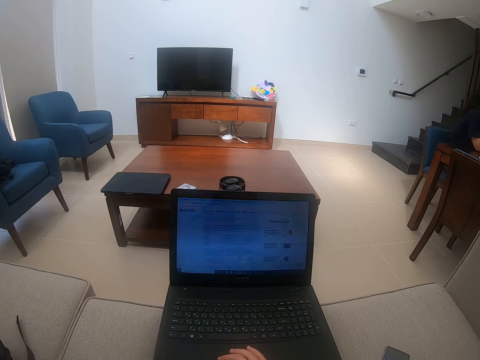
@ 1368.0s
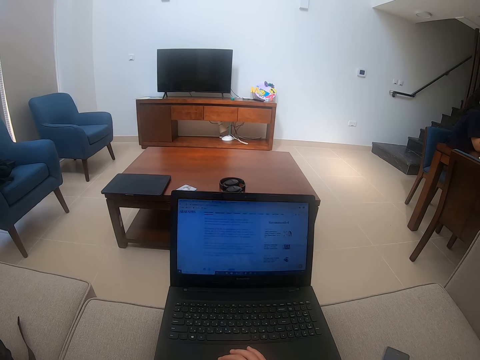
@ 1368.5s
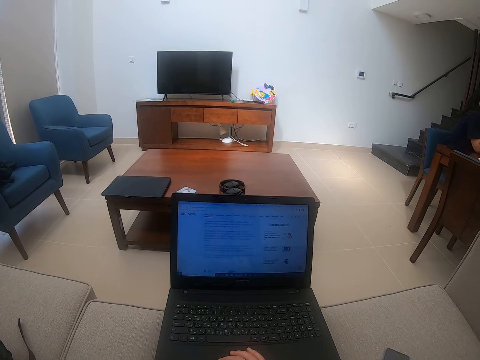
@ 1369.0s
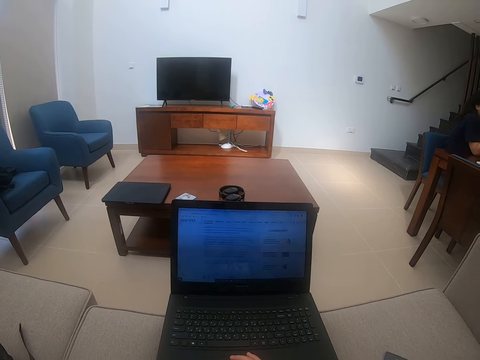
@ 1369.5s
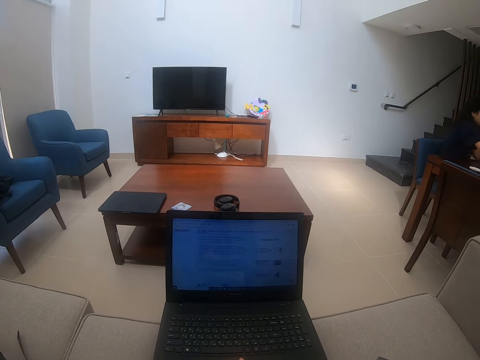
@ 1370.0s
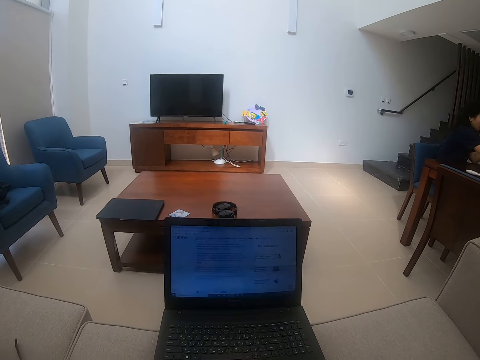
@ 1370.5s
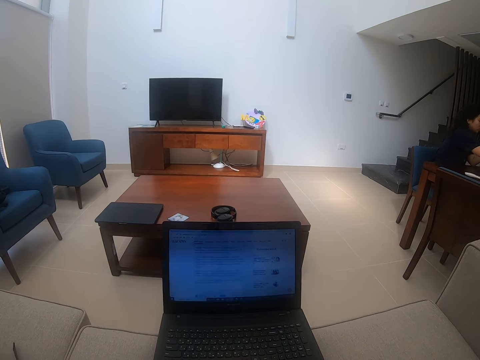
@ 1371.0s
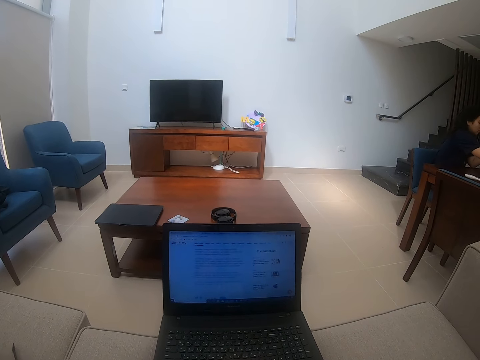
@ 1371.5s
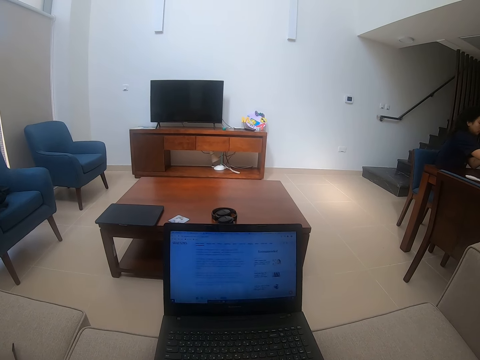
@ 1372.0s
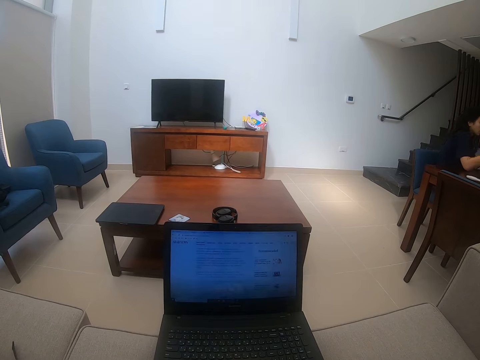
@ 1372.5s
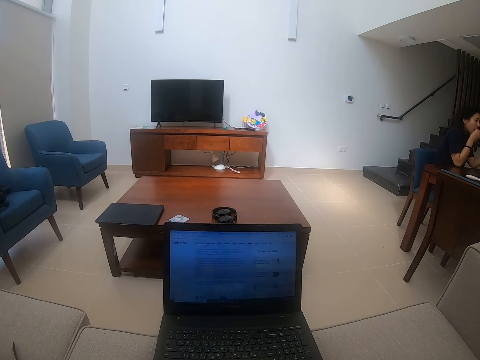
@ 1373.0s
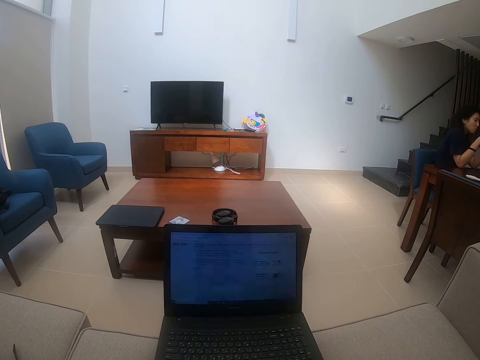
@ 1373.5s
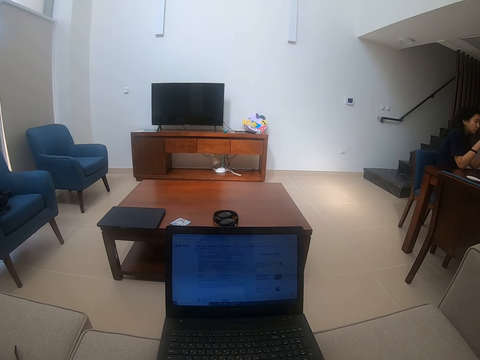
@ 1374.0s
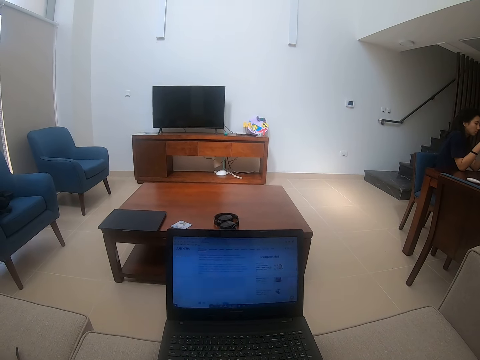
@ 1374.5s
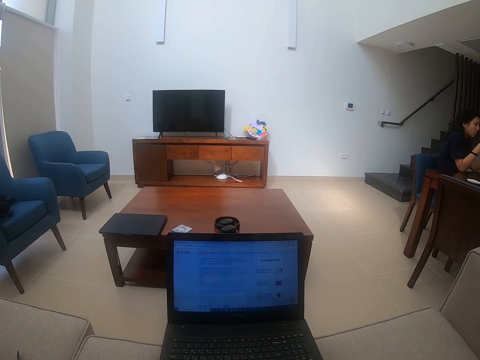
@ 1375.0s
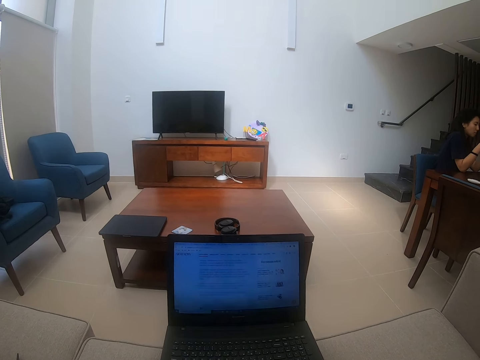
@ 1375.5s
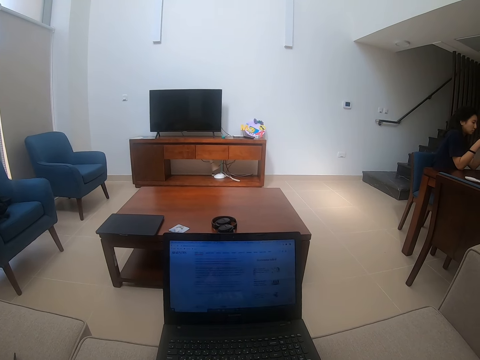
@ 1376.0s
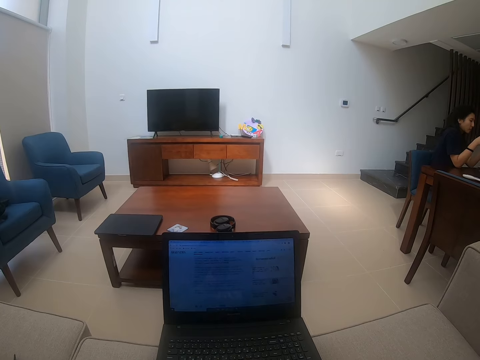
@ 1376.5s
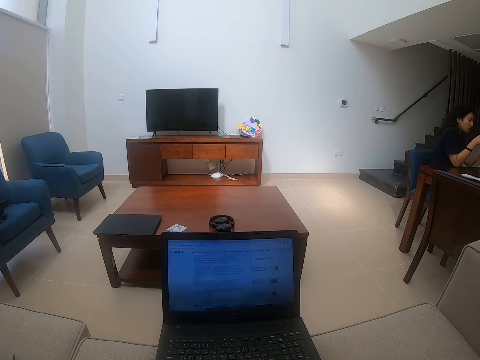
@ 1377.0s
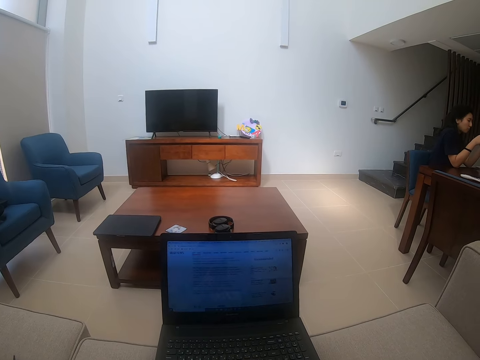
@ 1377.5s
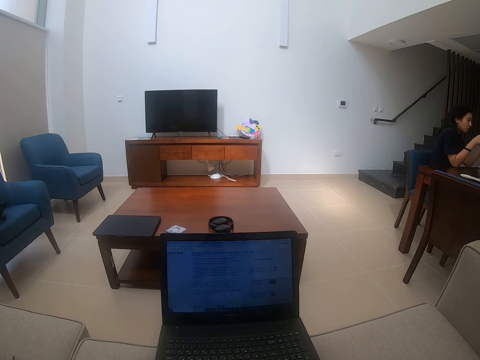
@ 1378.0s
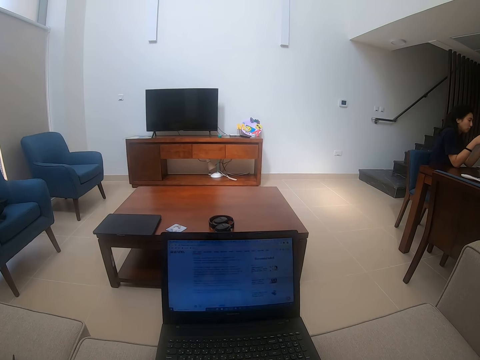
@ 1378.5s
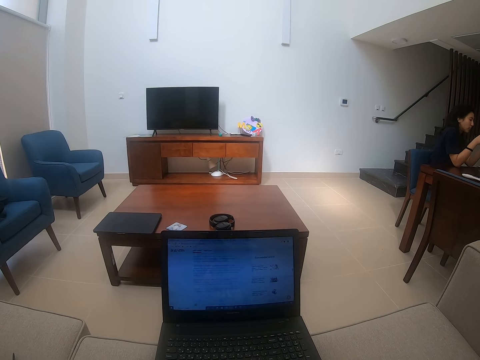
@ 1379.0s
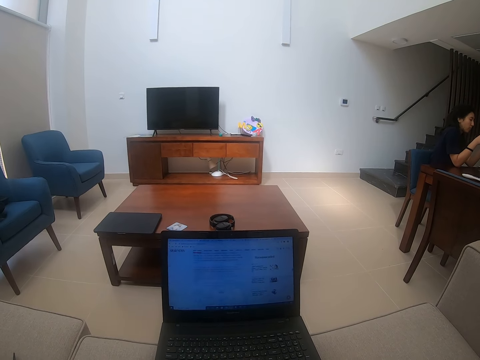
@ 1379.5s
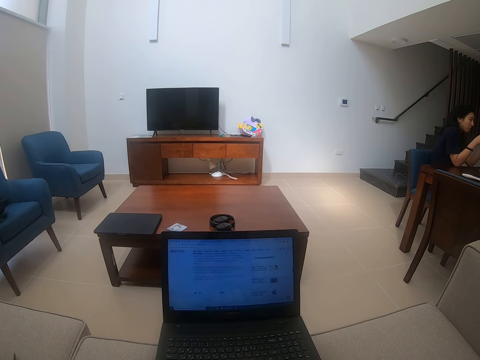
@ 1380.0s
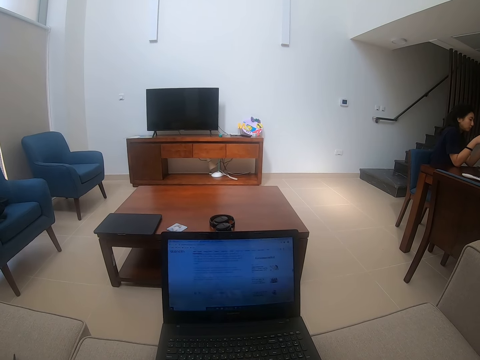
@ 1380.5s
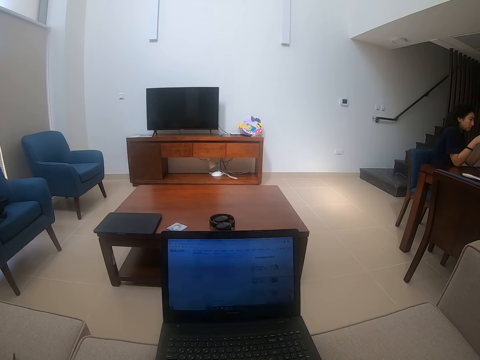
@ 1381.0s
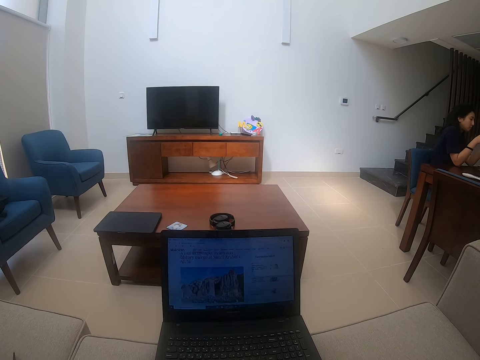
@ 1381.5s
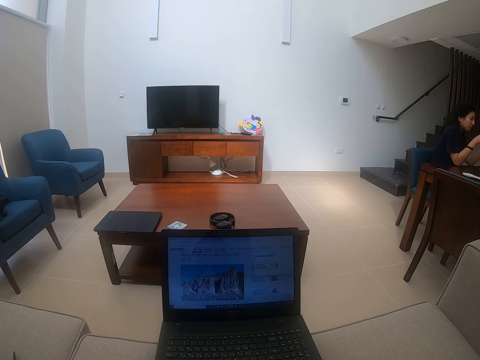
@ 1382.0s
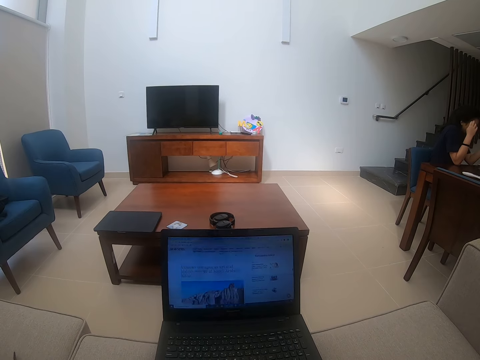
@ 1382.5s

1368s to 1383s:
The camera wearer scrolls on the laptop. A person takes a bite.

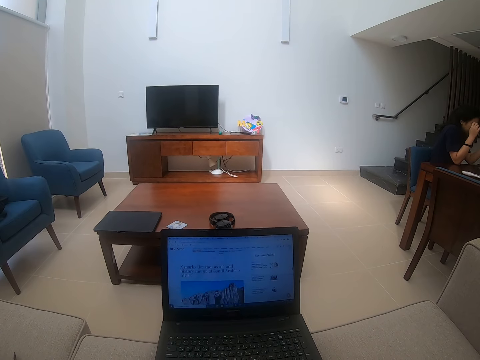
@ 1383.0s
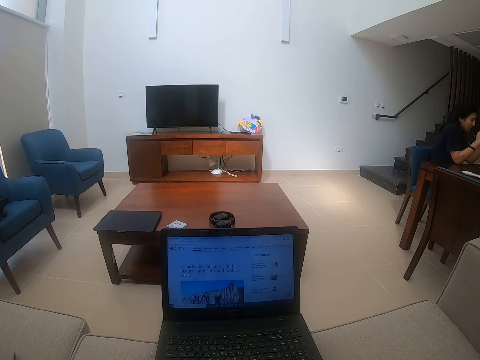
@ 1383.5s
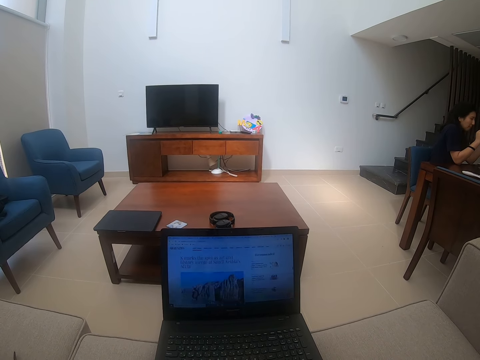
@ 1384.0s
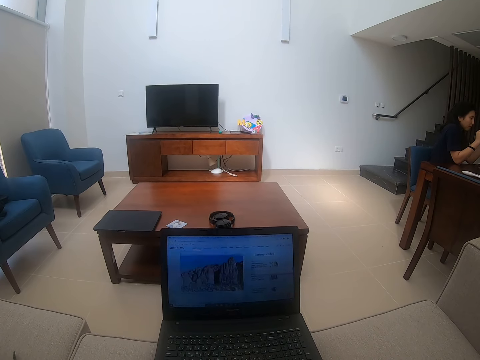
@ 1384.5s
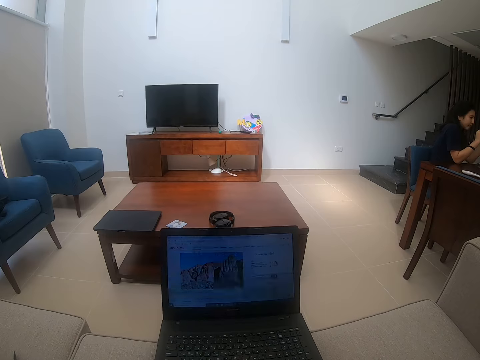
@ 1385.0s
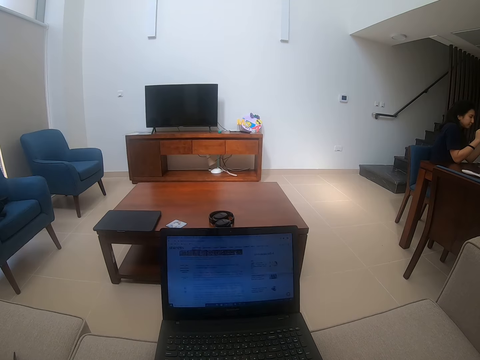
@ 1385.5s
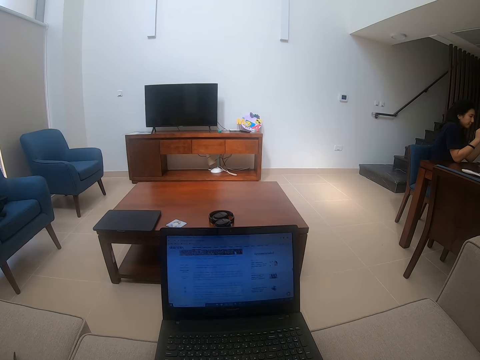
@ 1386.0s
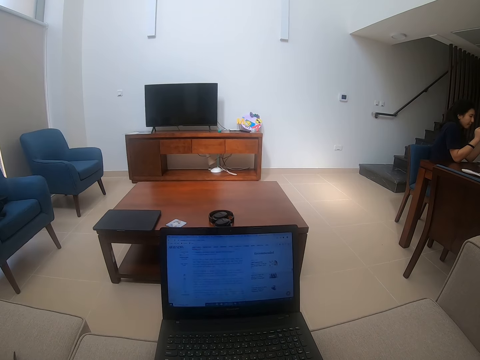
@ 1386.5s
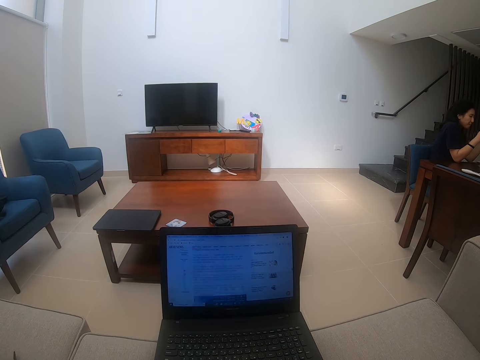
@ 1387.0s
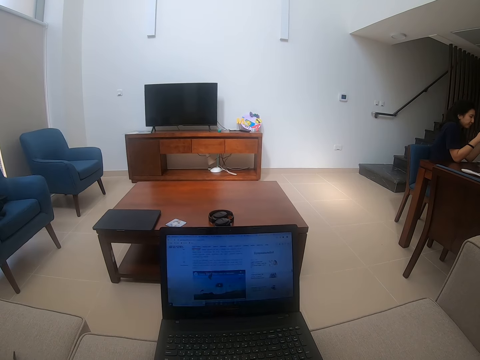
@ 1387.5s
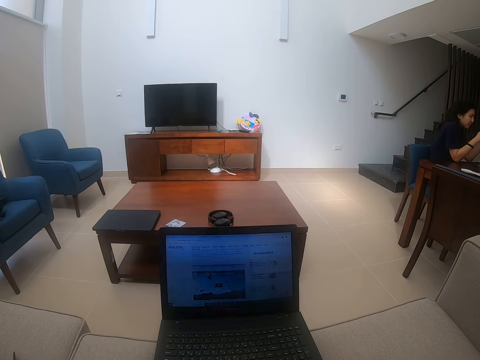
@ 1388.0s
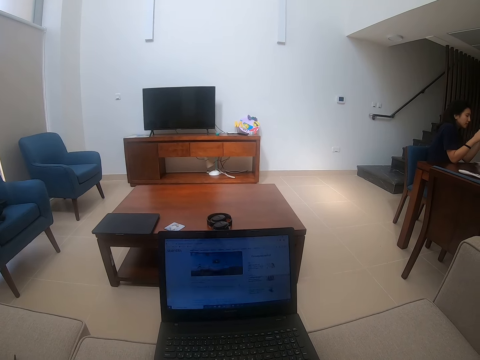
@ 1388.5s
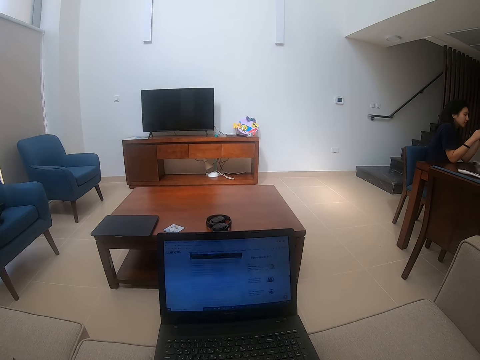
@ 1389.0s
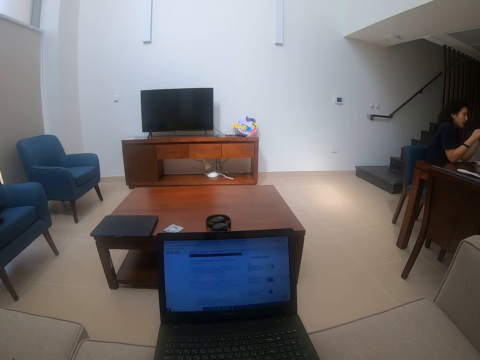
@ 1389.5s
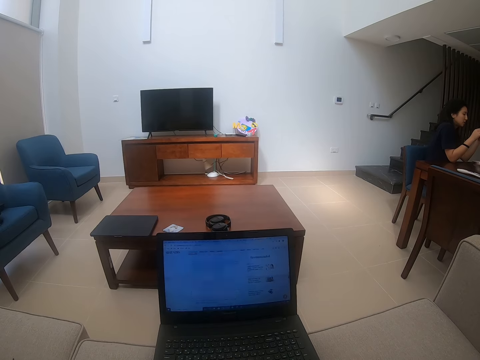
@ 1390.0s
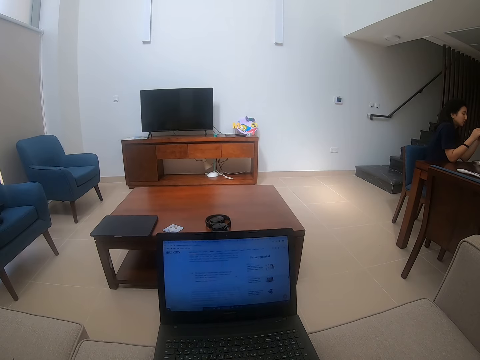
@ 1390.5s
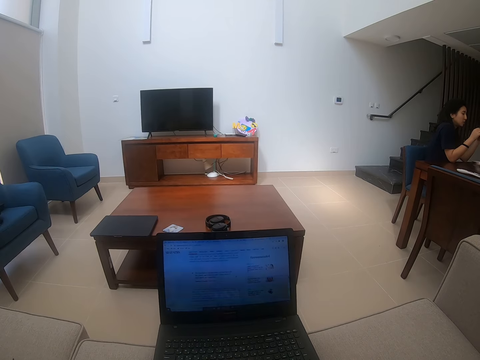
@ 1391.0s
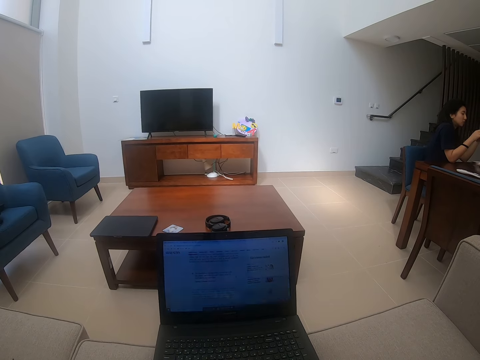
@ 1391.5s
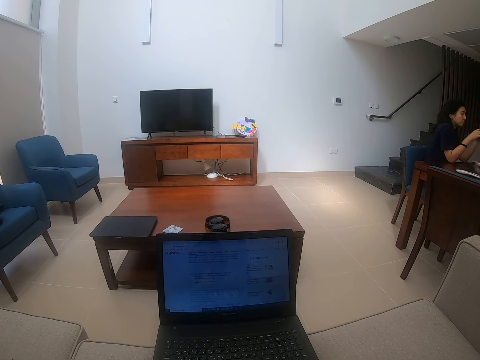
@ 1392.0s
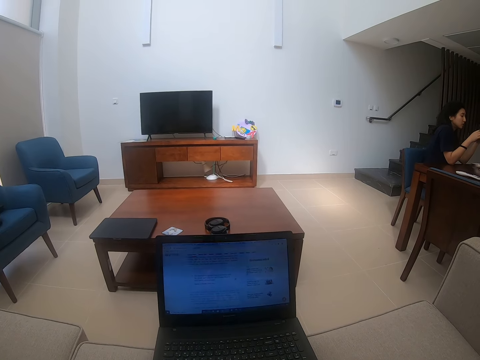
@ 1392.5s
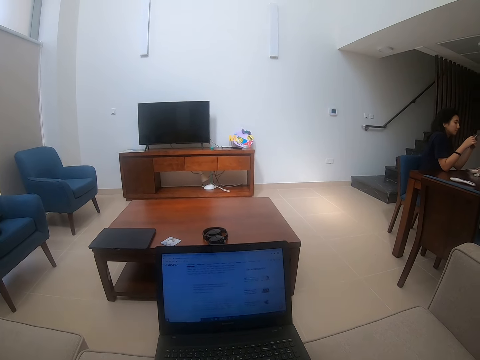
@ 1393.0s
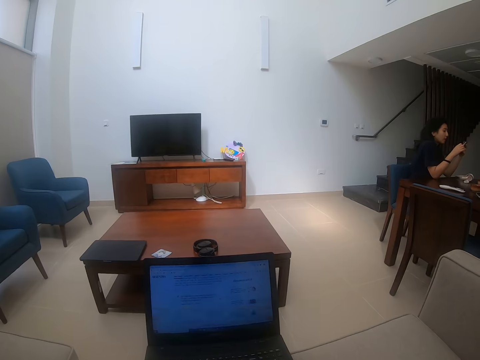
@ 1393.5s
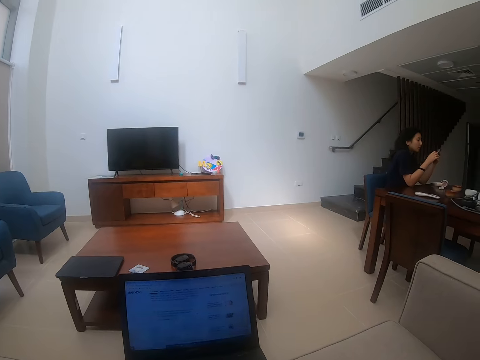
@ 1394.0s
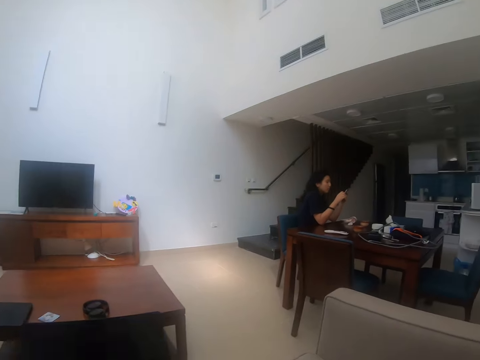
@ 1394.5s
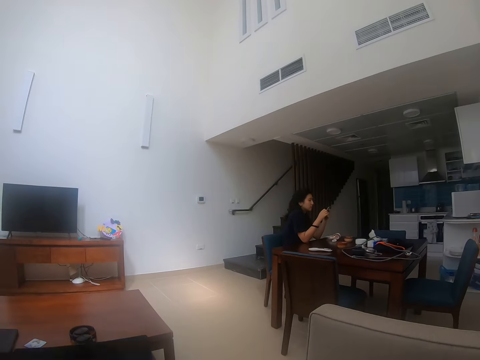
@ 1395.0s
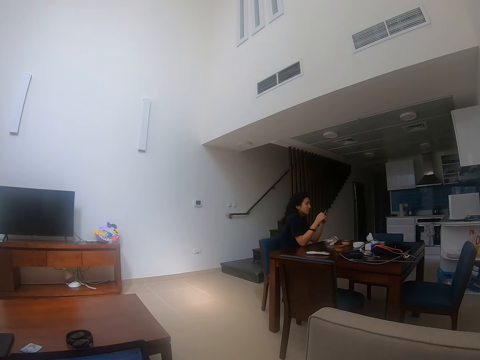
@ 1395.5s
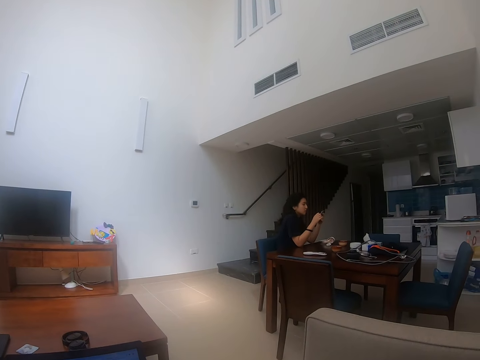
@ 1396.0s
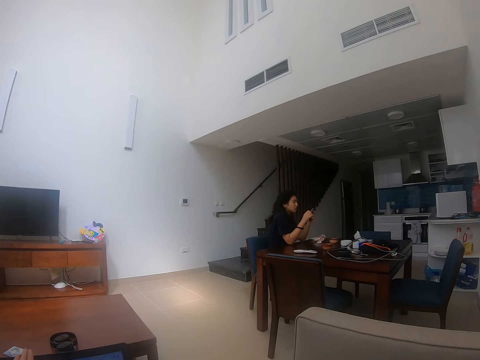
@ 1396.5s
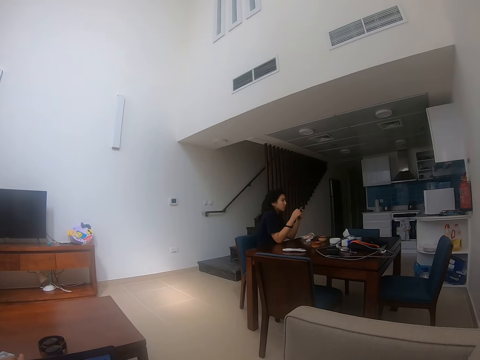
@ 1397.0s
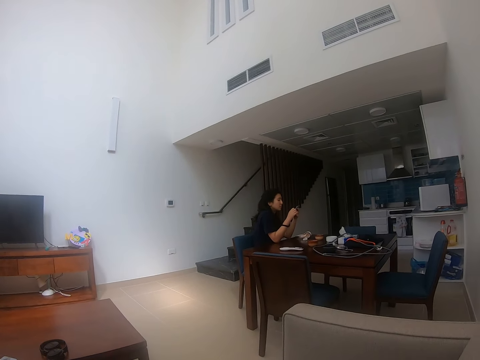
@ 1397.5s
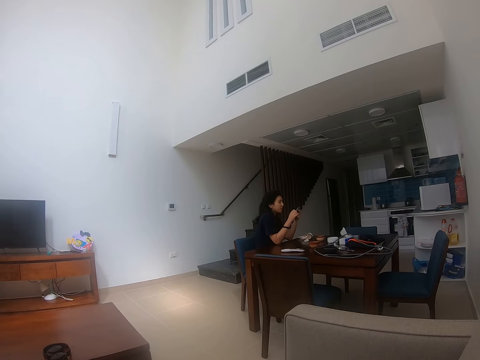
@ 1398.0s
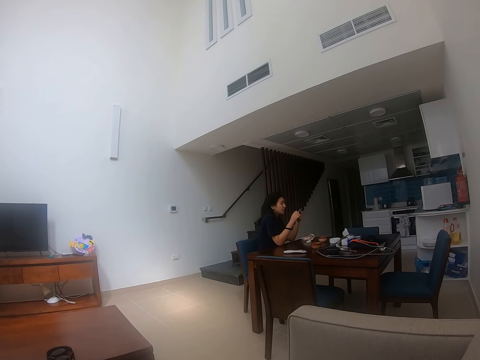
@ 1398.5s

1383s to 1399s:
The camera wearer scrolls on the laptop. A person scrolls on her phone.
